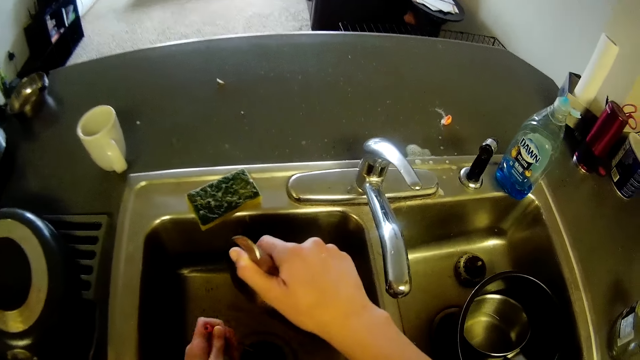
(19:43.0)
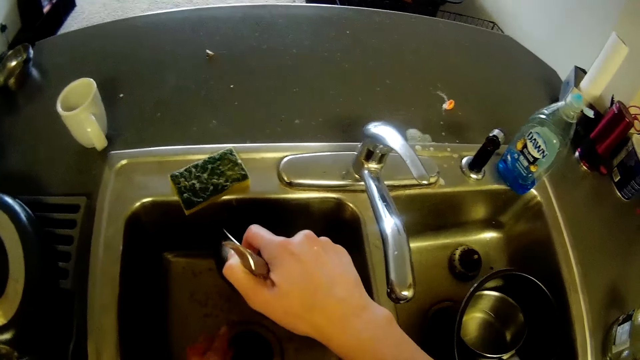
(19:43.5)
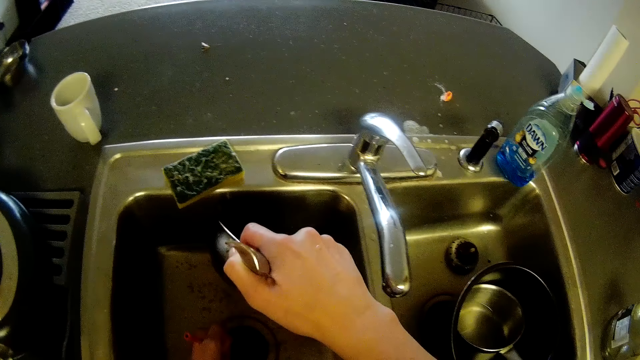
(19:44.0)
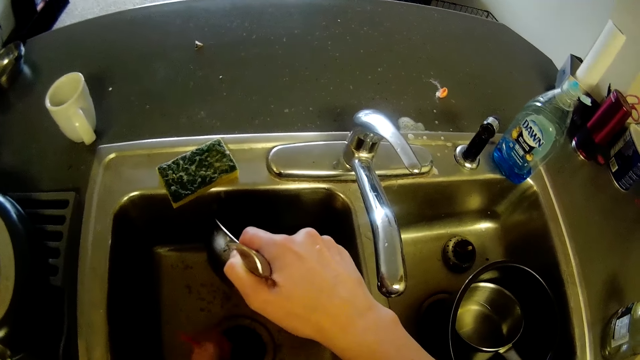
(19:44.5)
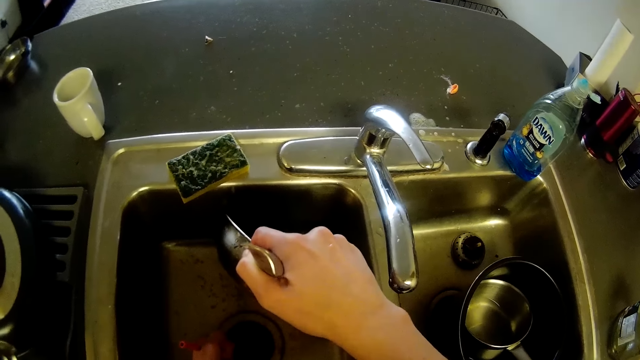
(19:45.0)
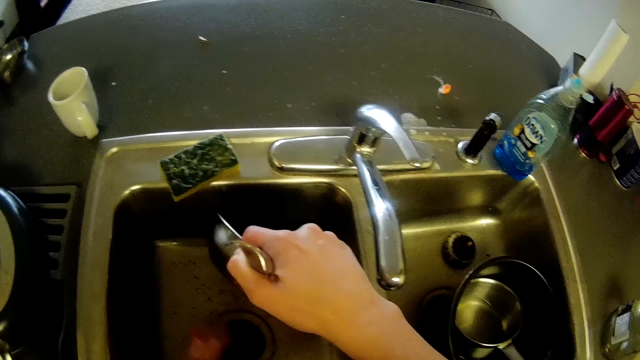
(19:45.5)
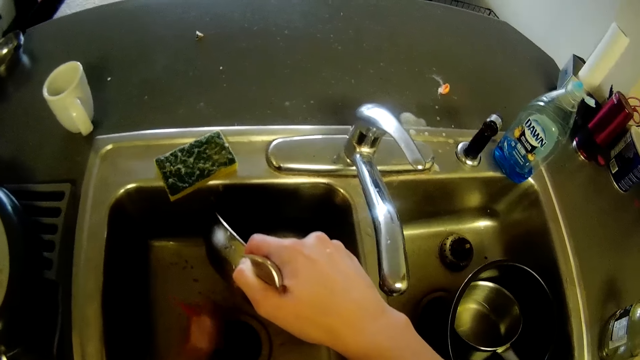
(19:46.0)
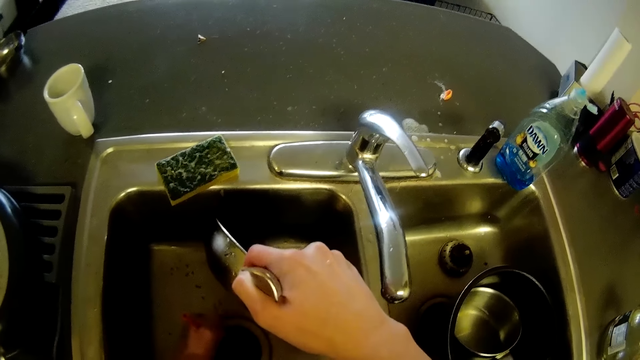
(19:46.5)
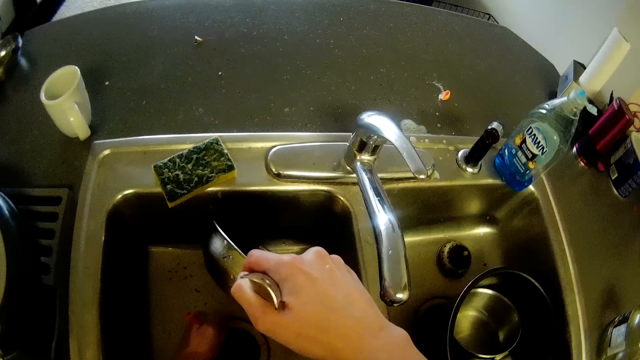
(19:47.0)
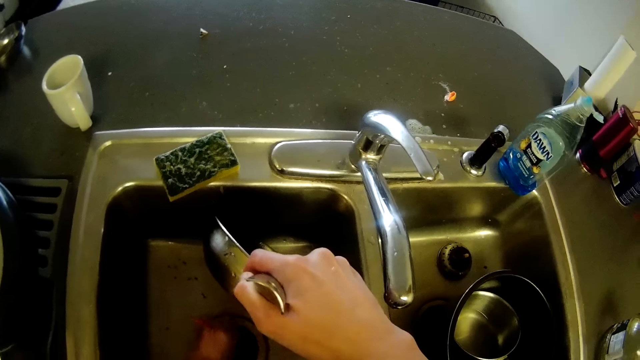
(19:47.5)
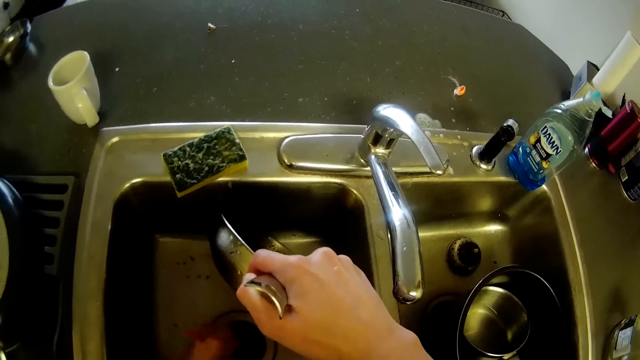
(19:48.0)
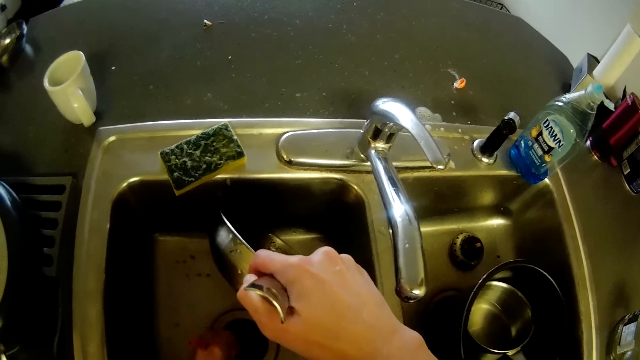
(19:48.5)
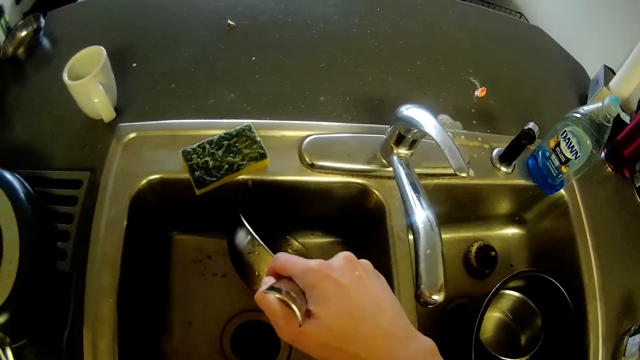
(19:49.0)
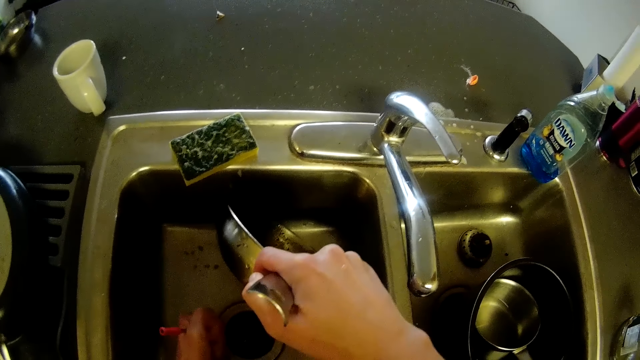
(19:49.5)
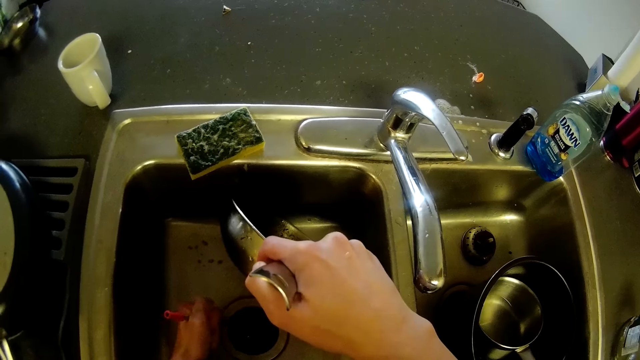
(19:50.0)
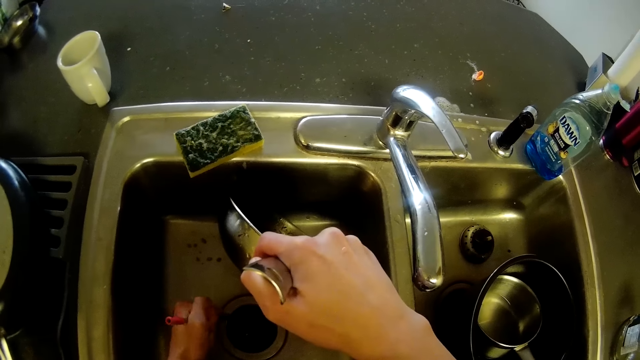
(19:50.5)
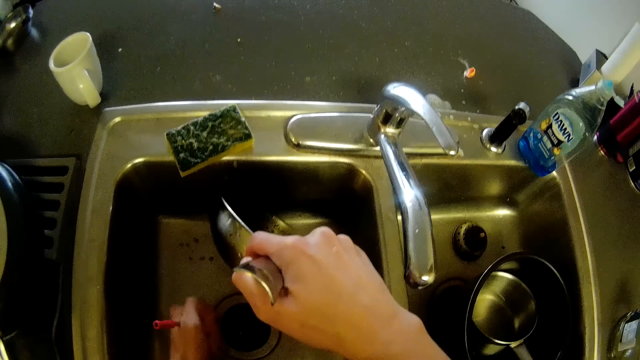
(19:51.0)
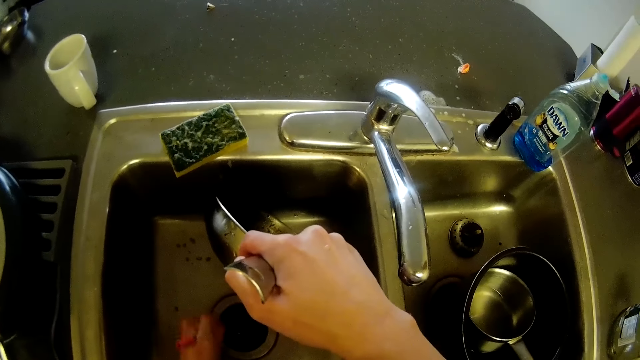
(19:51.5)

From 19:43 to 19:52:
The camera wearer unclogs the kitchen sink with the plumber snake or piece of metal. They poke the strainer basket with the piece of metal.

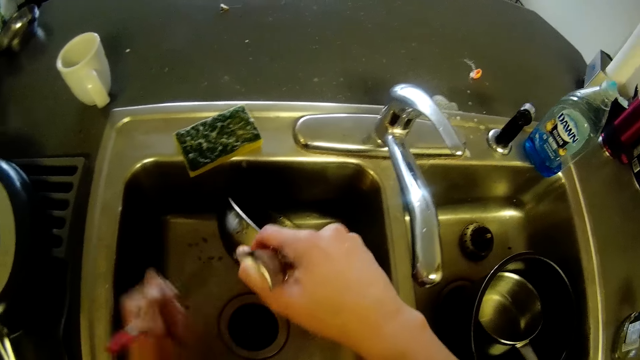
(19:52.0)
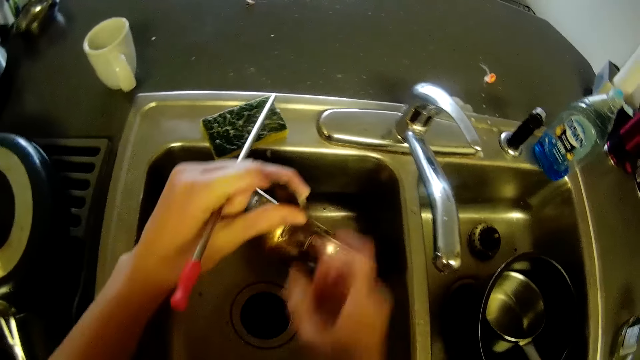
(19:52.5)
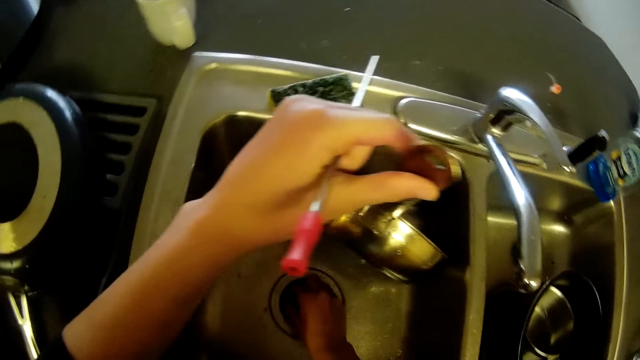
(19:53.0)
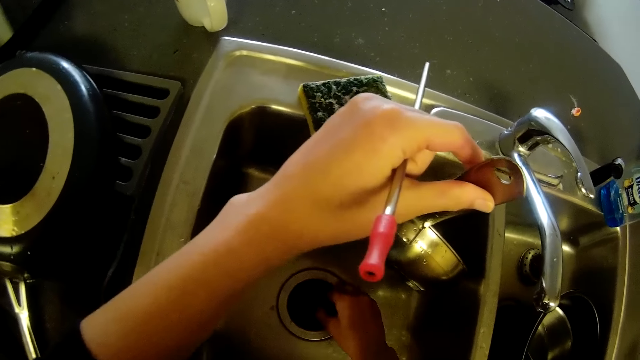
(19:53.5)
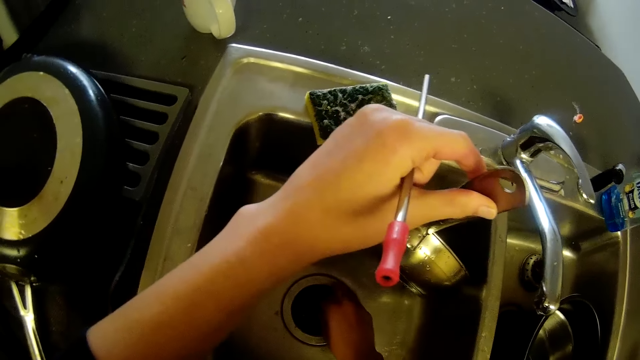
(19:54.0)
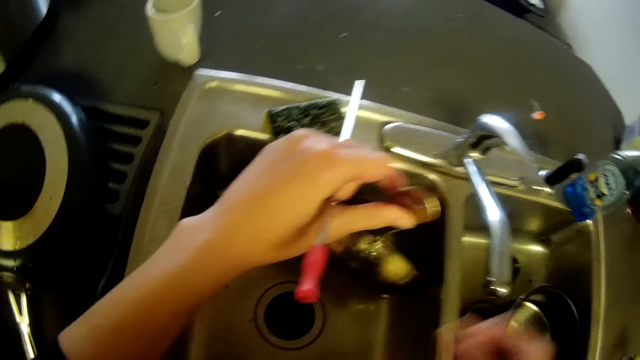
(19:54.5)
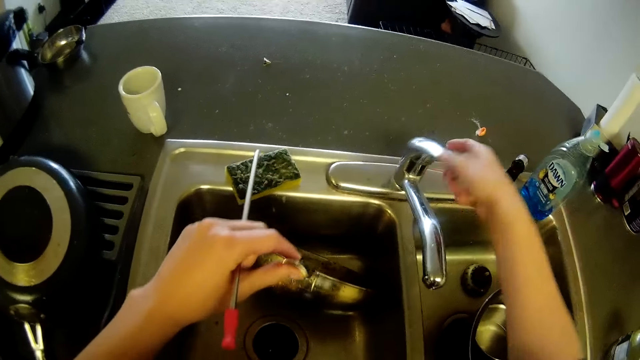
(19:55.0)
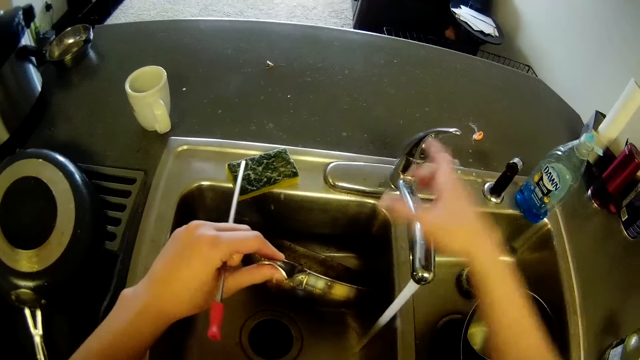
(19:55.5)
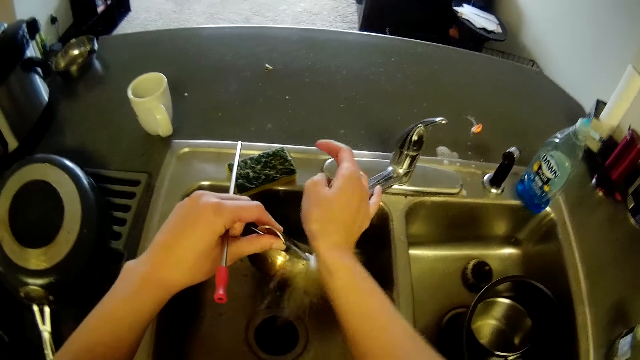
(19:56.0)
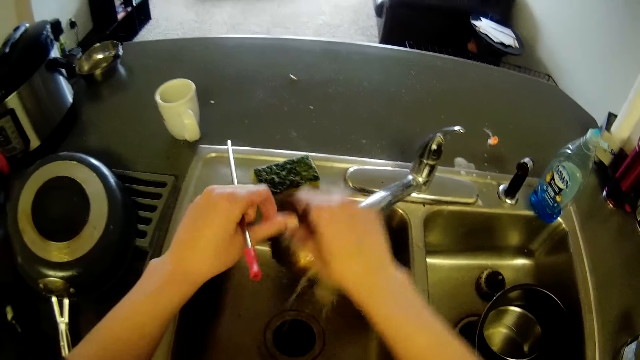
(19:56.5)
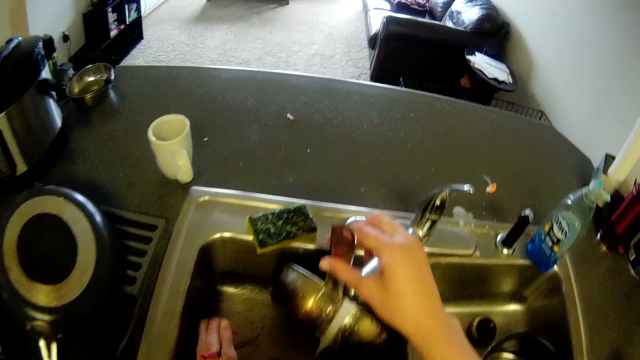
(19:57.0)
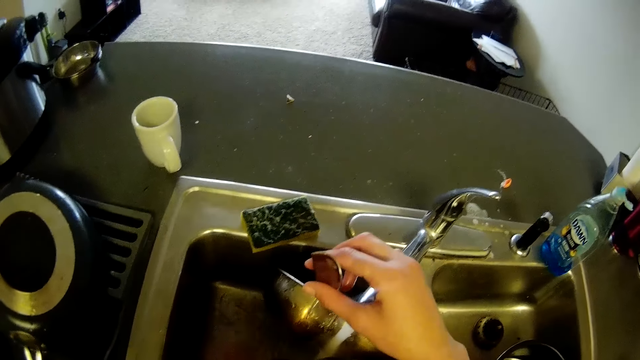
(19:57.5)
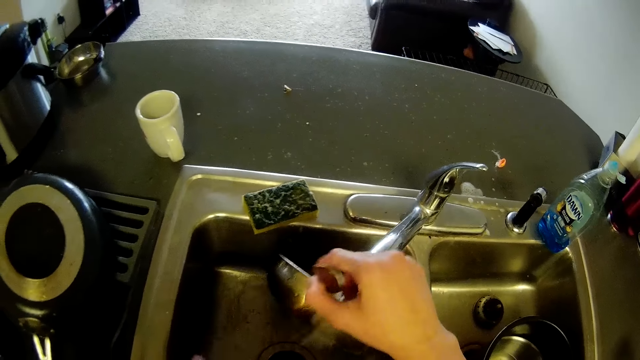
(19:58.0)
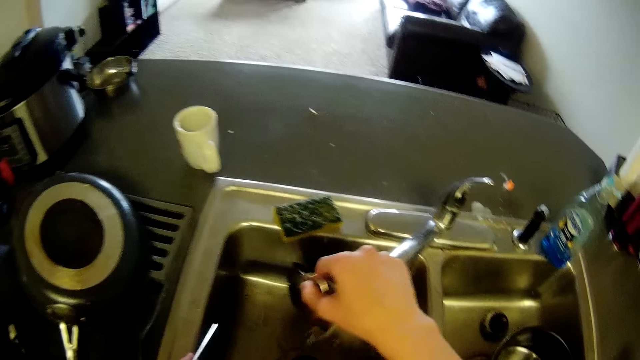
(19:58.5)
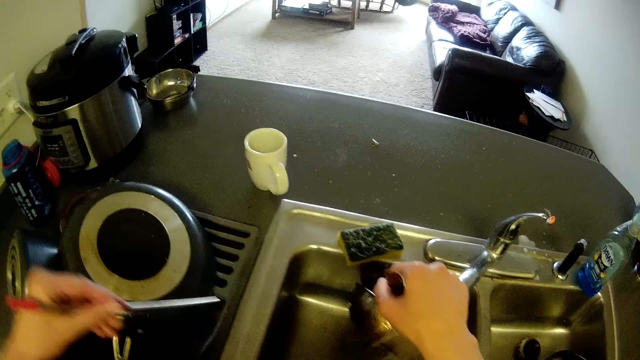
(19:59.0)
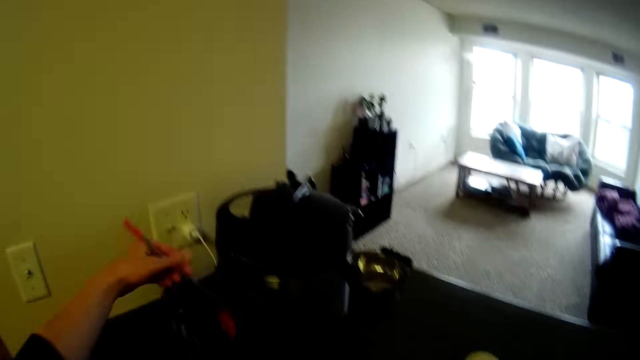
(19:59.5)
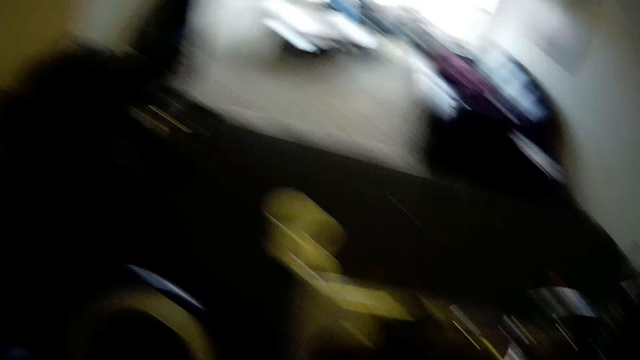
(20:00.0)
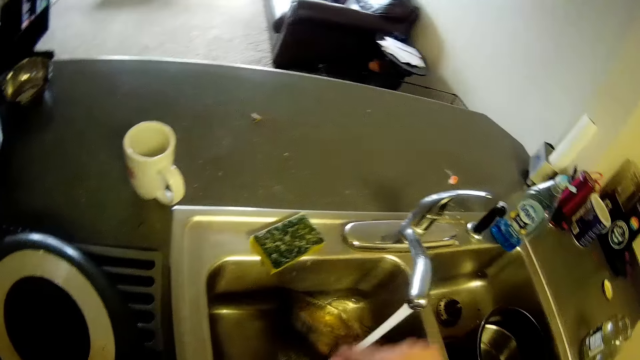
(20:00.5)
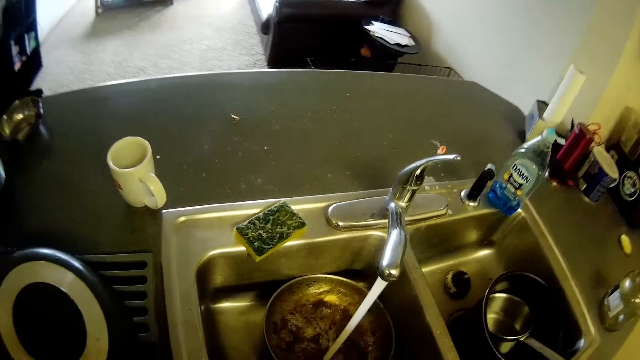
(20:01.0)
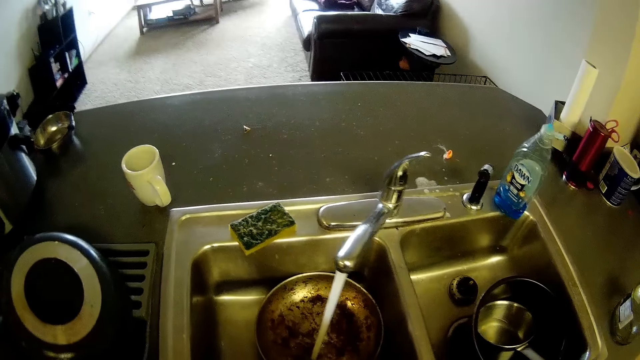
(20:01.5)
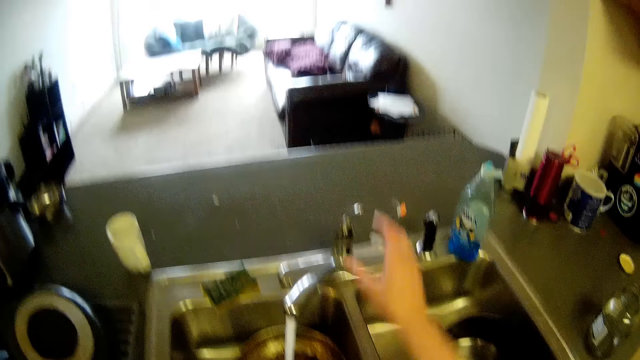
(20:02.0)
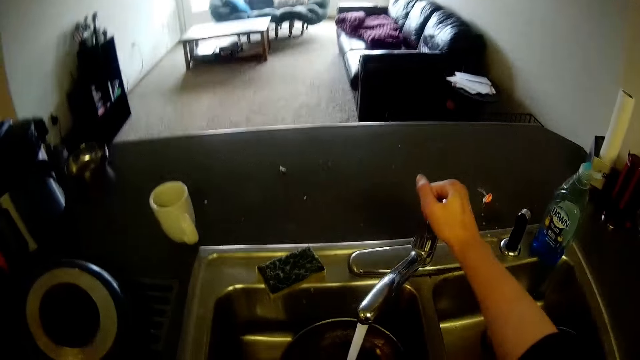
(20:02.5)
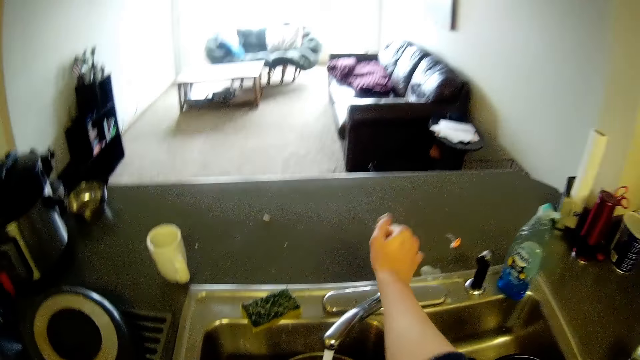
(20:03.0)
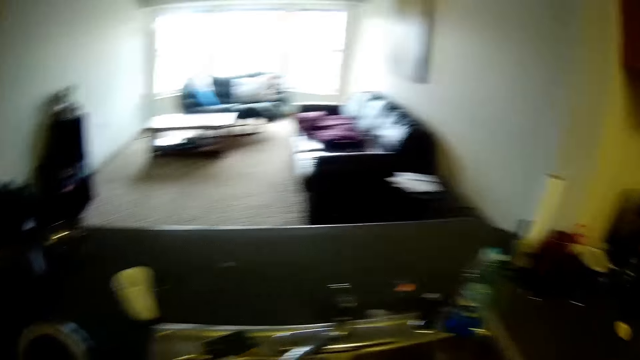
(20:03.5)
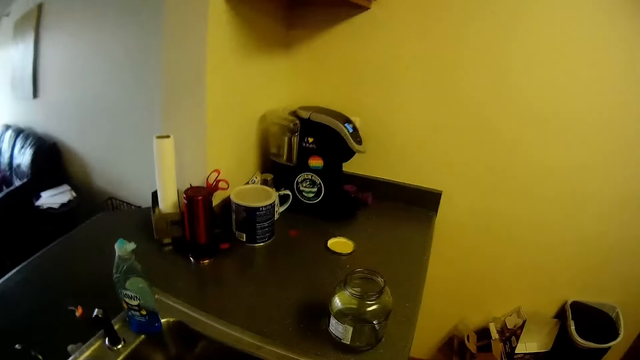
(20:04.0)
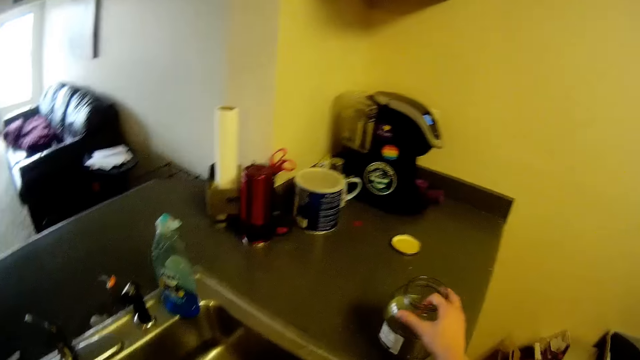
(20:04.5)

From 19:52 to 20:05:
The camera wearer moves her left hand forward. She places the pan's handle on her left hand. She lowers her right hand. She scrapes dirt off the strainer basket with her hand. She moves her right hand towards the tap. She opens the tap. She pushes the nozzle towards the pan. She adjusts the tap. She places the pan on her right hand and pushes the pan forward. She lowers her left hand. She pokes the strainer basket with the piece of metal. She places her left hand on the edge of the sink. She shakes the pan. She moves her left hand forward. She turns off the switch. She looks towards the sink. She lowers the pan. She stares at the pan. She moves her right hand forward. She holds the tap with her hand. She adjusts the tap. She moves her hand towards her. She turns away from the sink. She moves her hand forward. She picks up the glass jar or container from the kitchen counter.
